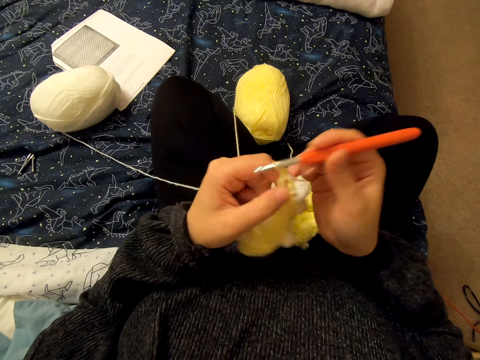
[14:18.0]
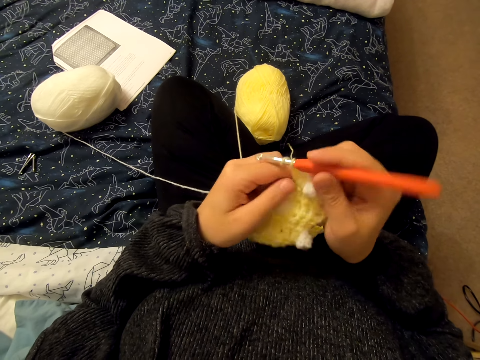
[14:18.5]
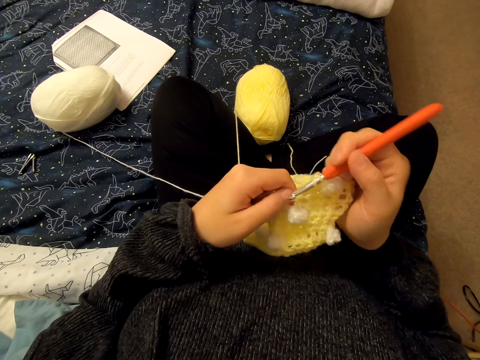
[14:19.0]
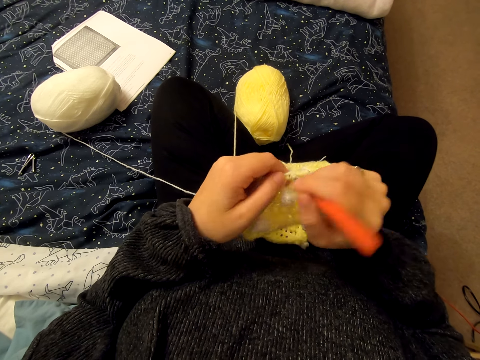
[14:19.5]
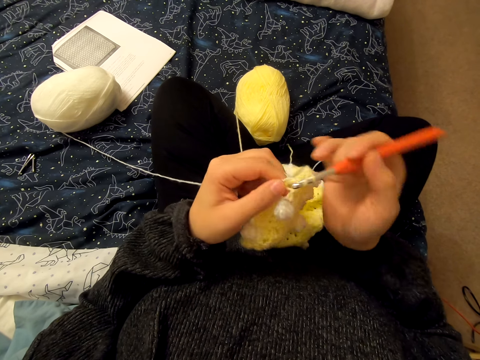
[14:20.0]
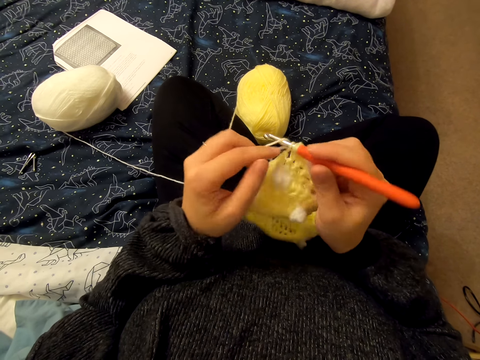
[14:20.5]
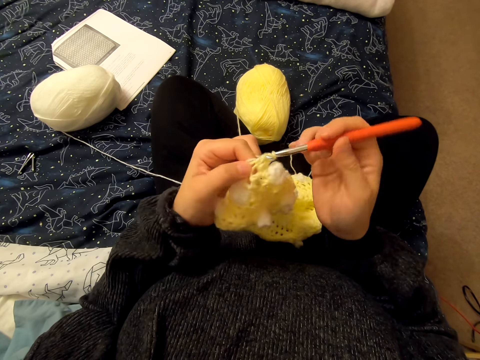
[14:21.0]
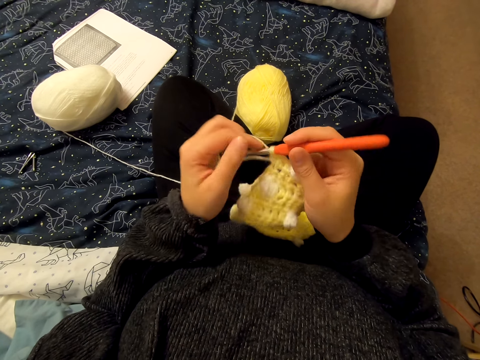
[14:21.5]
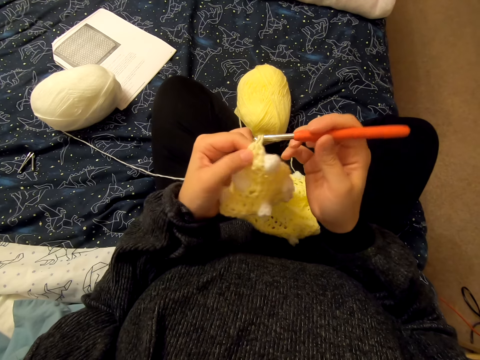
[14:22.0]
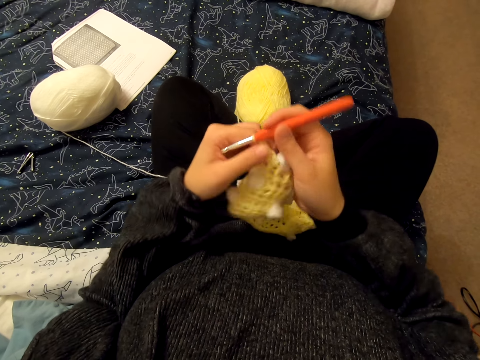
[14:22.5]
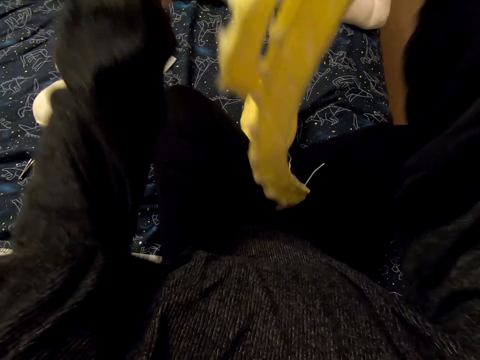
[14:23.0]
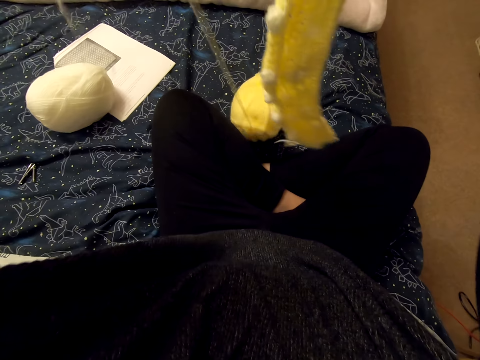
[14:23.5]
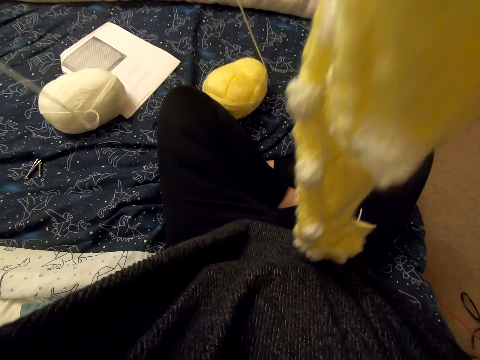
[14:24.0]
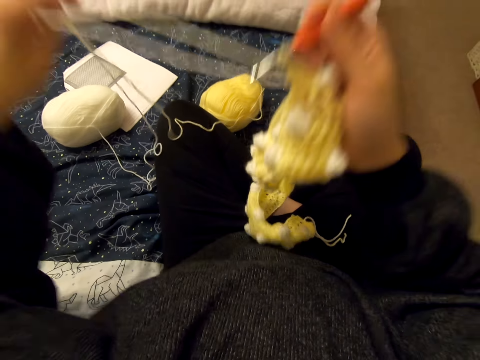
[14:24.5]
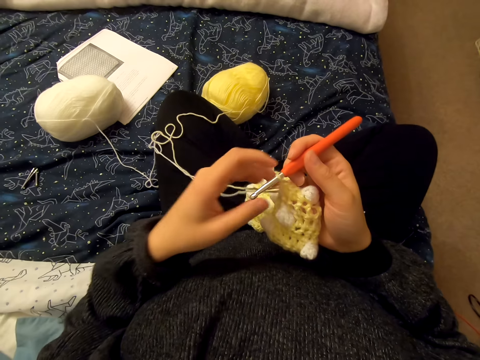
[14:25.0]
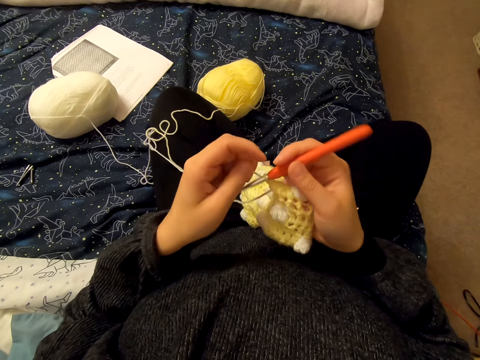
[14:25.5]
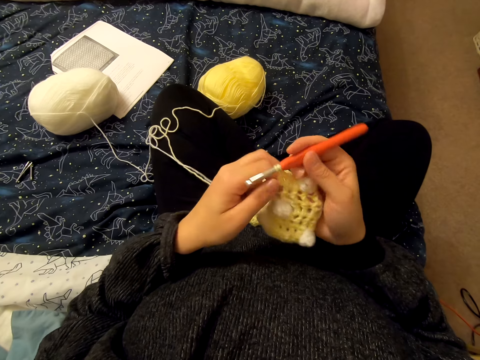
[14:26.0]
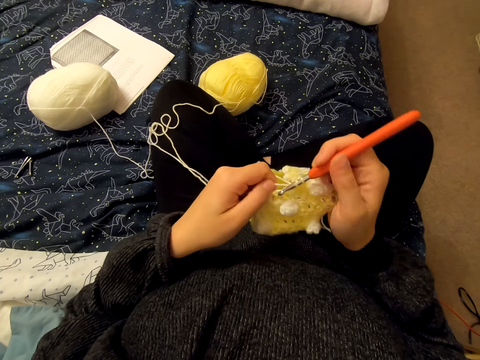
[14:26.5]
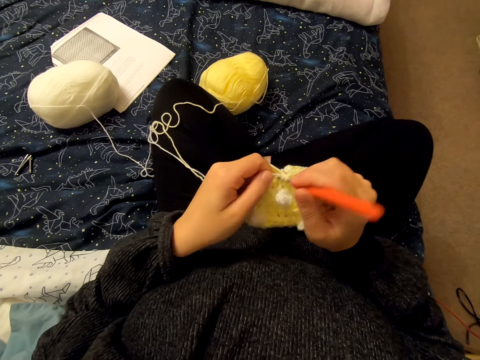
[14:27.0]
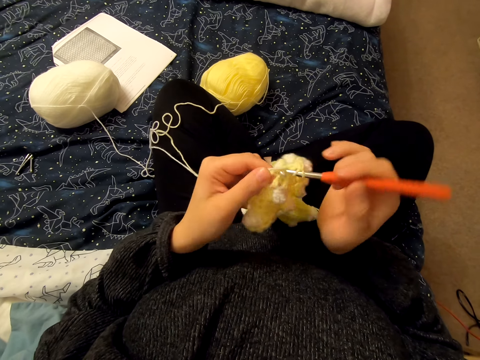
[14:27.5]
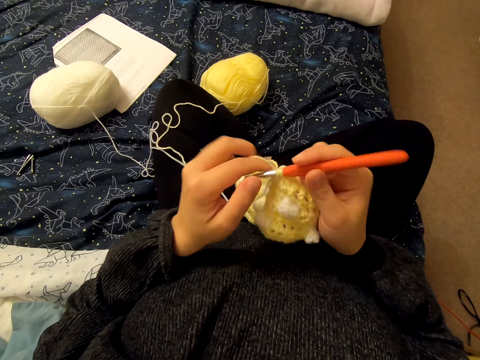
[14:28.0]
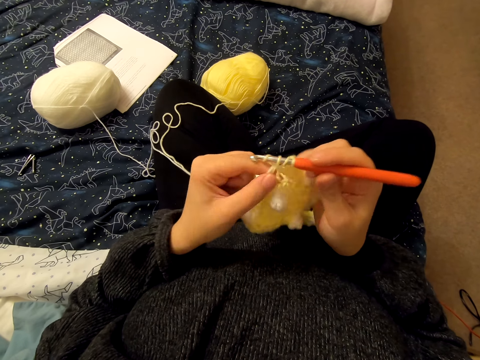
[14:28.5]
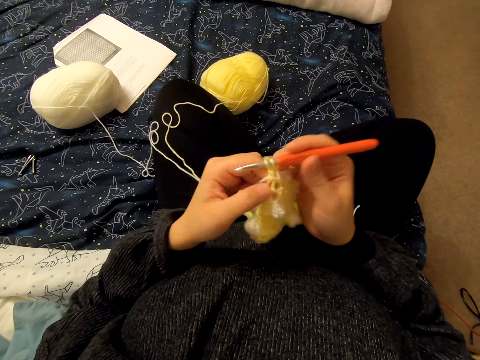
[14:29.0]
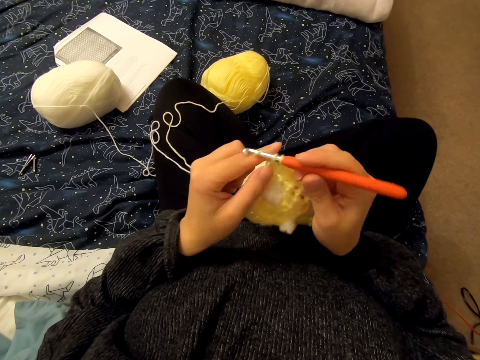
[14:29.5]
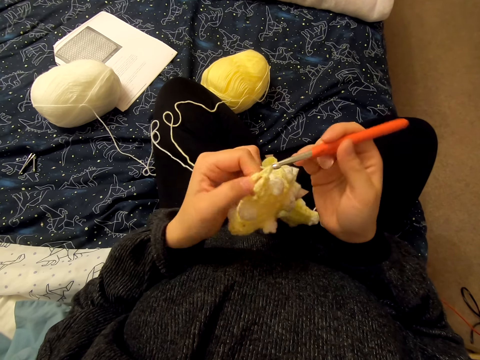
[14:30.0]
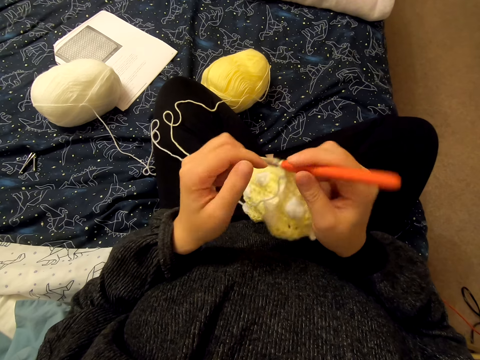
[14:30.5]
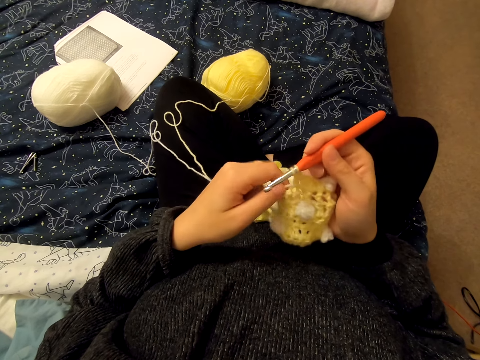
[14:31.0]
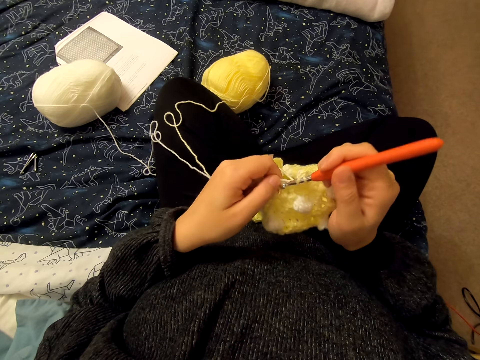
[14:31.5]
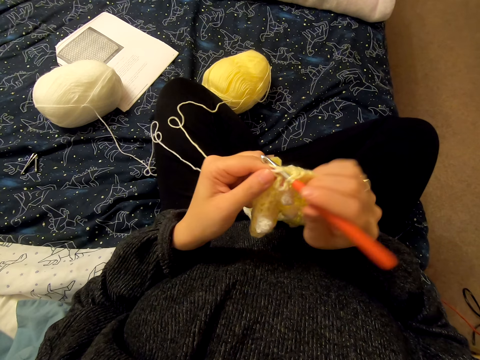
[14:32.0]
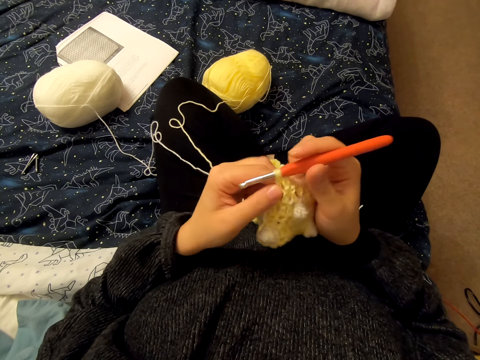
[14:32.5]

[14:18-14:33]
The camera wearer lifts a fabric. They lower the fabric. They loop a yarn on the knitting needle. They knit the fabric.

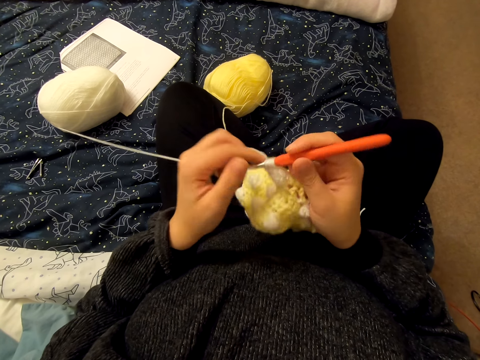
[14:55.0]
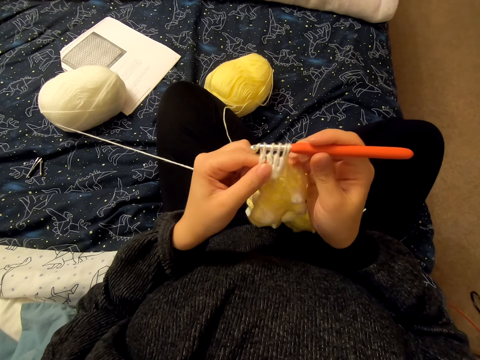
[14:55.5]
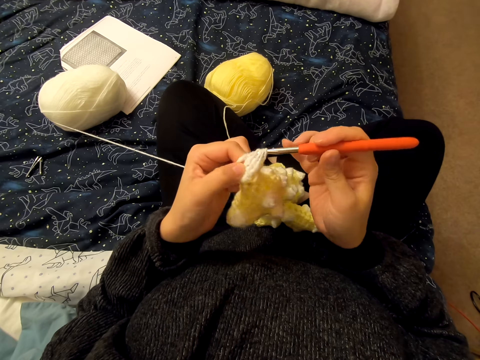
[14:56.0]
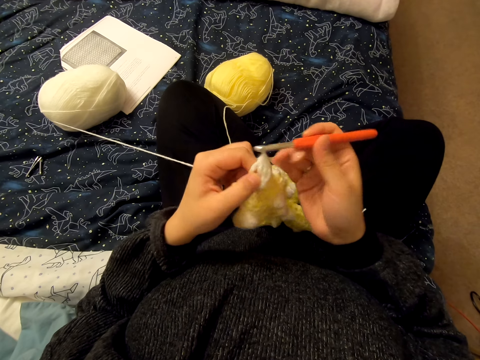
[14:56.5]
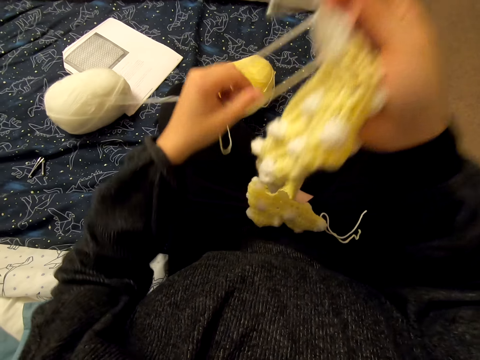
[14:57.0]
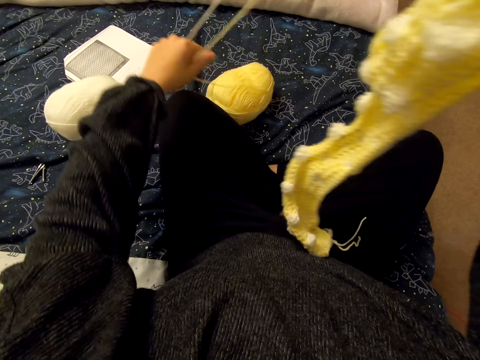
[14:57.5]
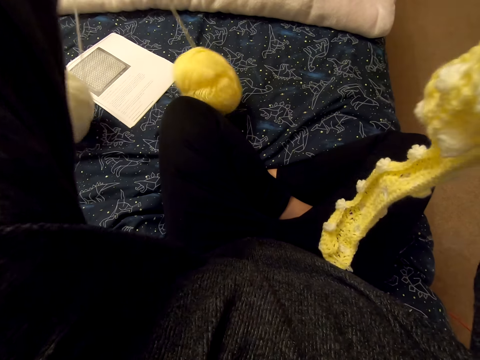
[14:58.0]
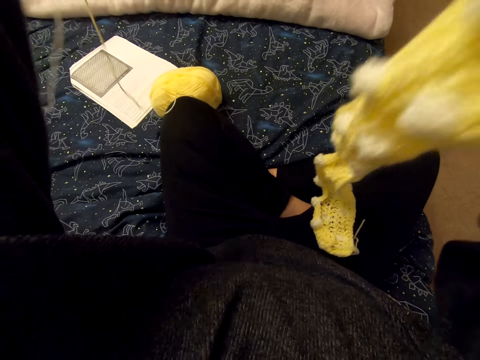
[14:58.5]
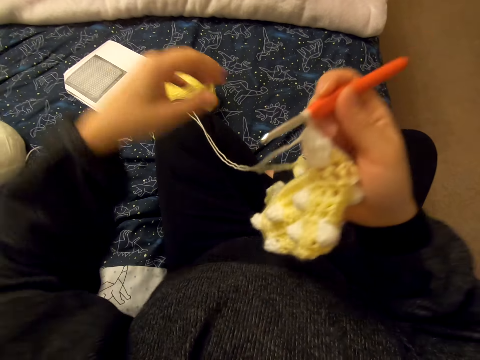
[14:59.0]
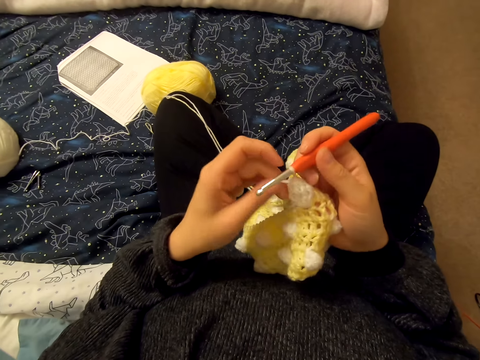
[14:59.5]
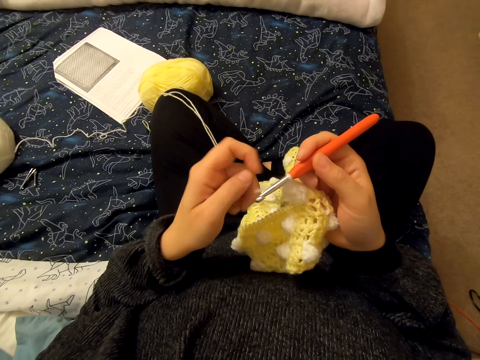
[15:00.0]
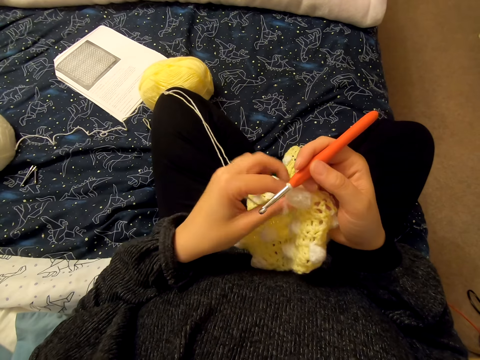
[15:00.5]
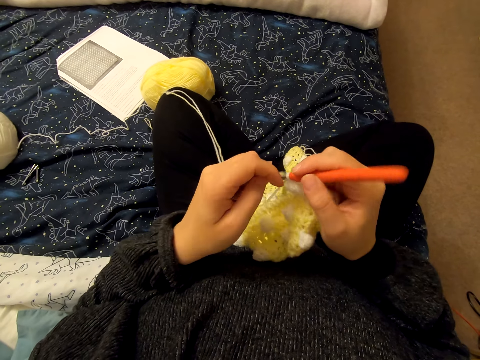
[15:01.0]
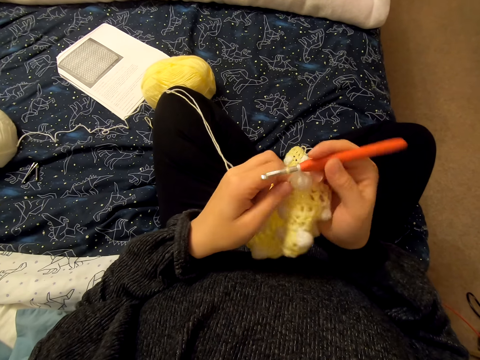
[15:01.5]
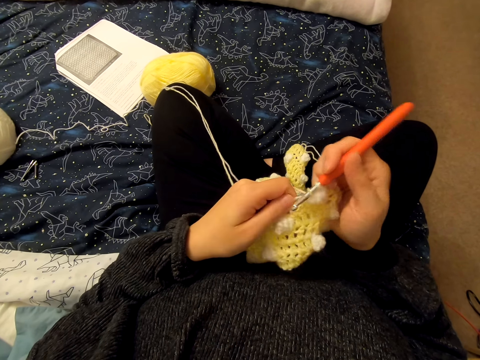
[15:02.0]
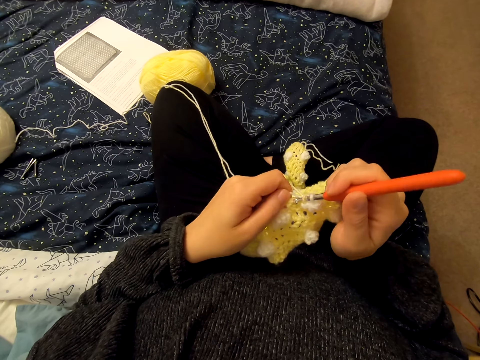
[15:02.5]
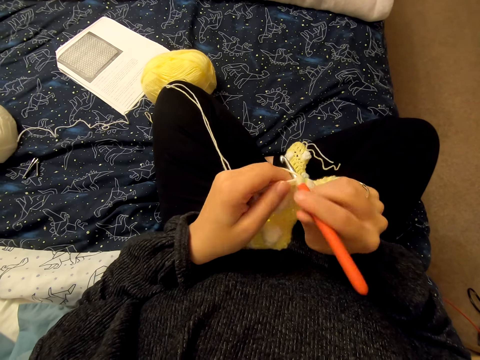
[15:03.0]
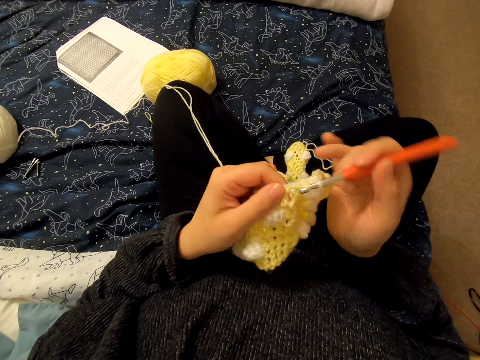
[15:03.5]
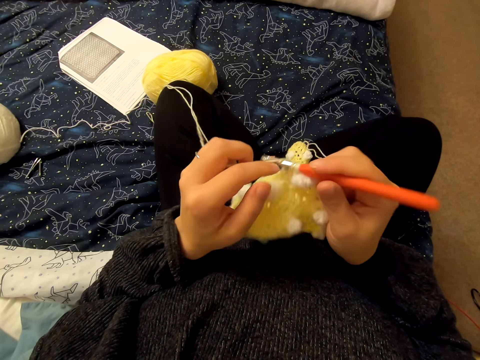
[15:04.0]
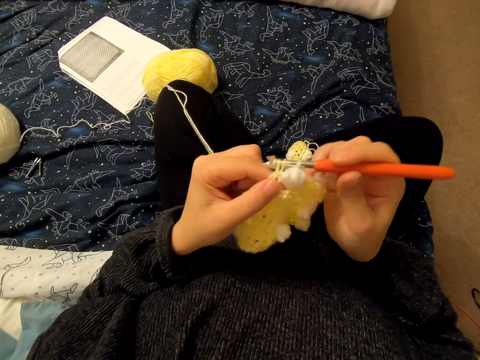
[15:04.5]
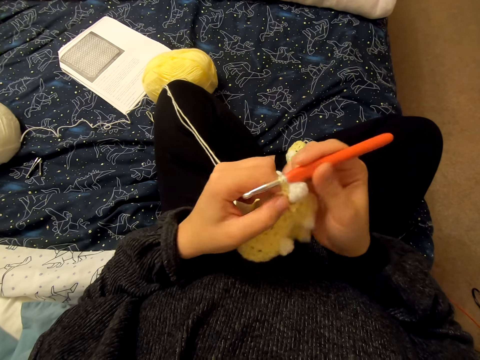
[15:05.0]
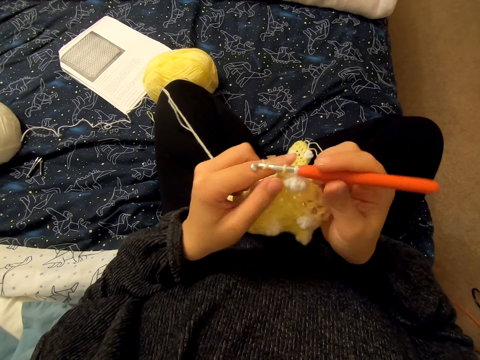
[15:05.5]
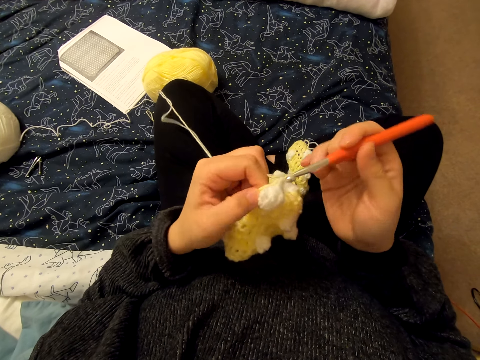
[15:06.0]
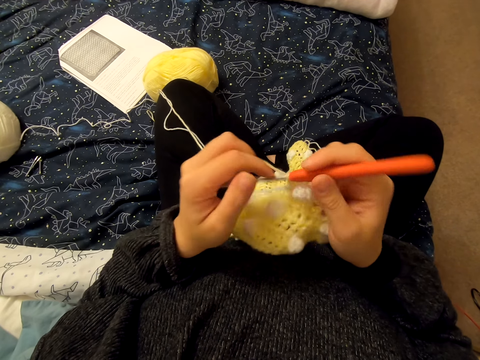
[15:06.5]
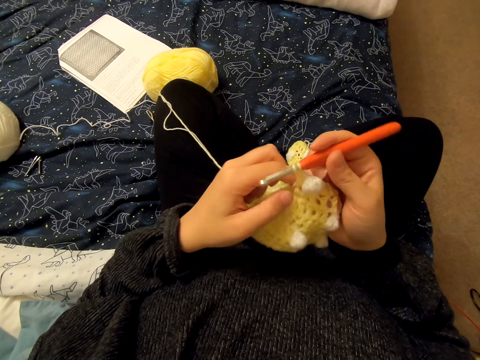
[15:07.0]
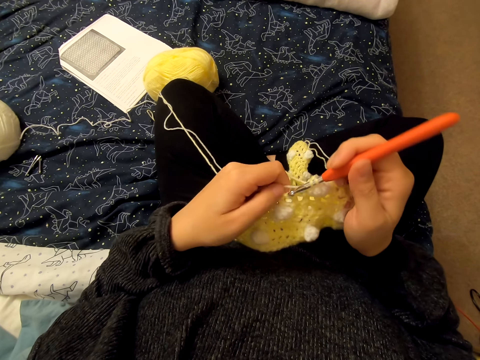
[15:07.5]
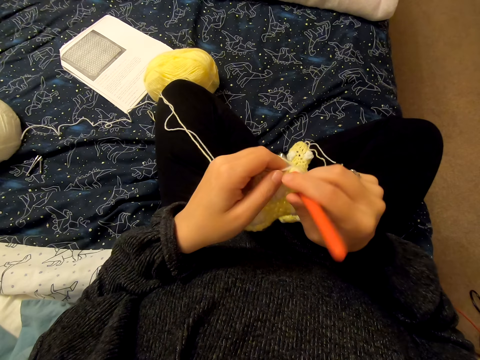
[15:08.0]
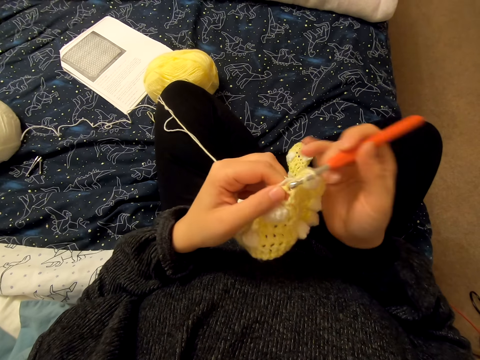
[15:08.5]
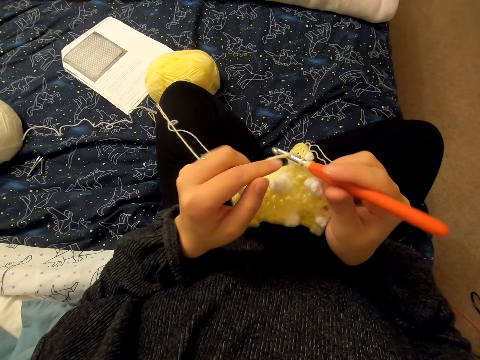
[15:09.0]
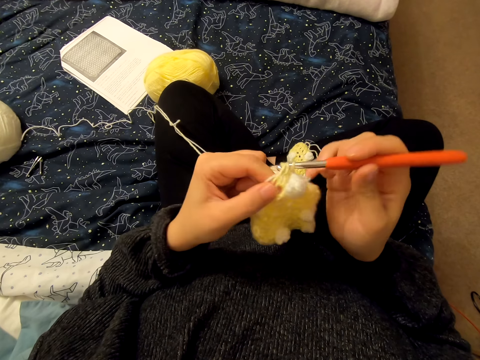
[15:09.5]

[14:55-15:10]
The camera wearer stretches a string. She lifts a fabric. She pulls the yarns with her left hand. She lowers the fabric. She knits the cloth with a knitting needle. She loops a yarn on the knitting needle.
